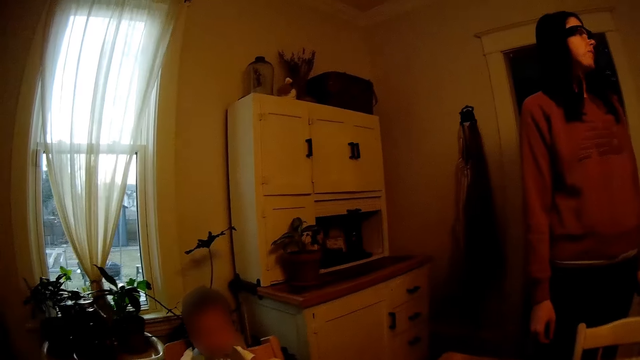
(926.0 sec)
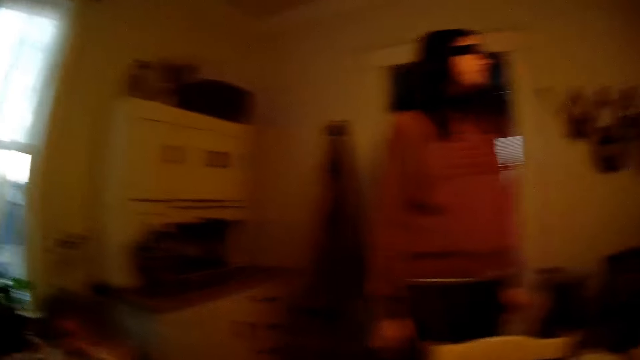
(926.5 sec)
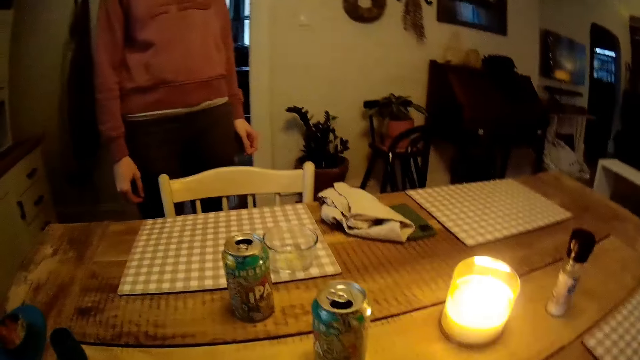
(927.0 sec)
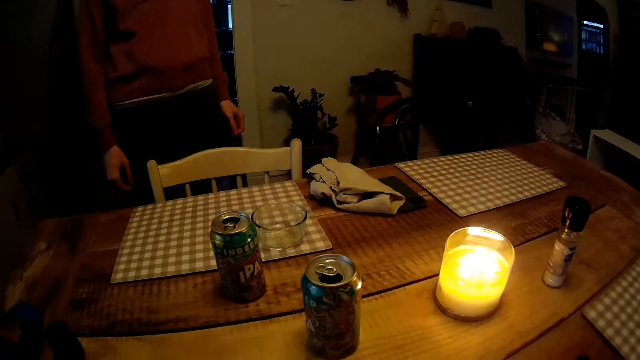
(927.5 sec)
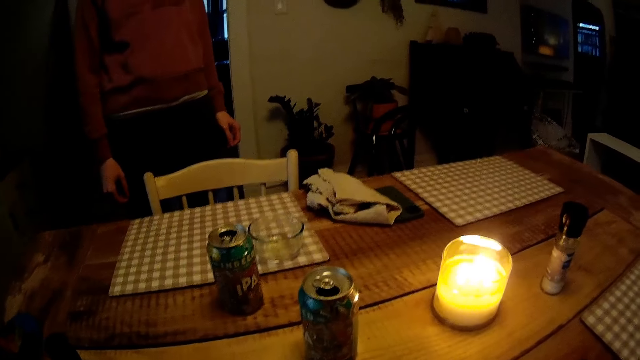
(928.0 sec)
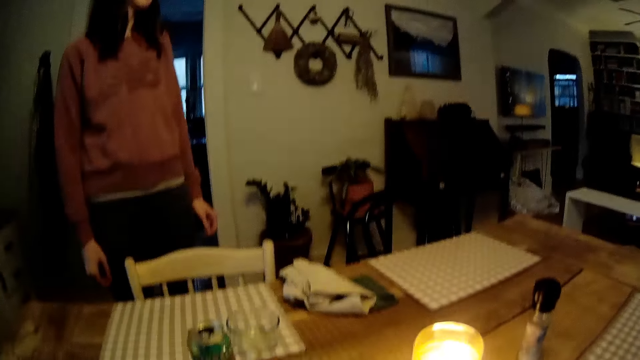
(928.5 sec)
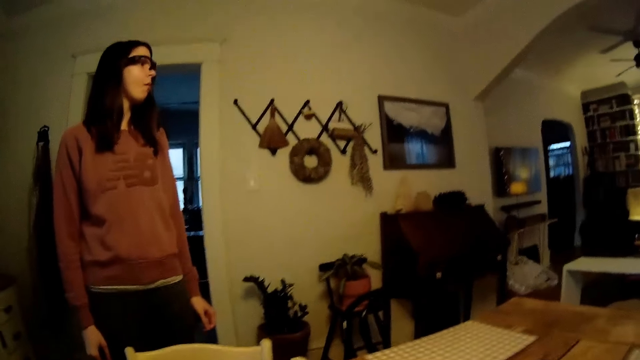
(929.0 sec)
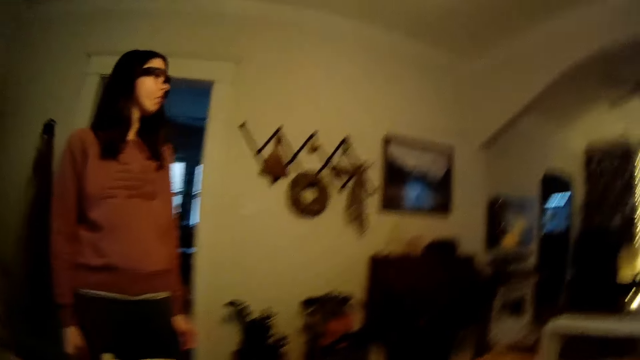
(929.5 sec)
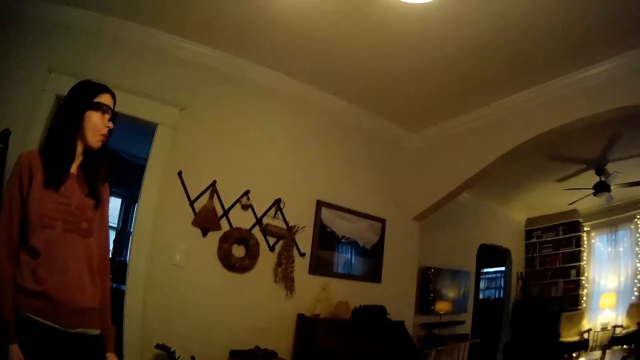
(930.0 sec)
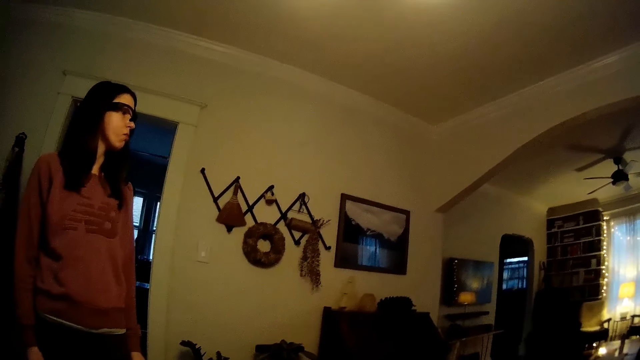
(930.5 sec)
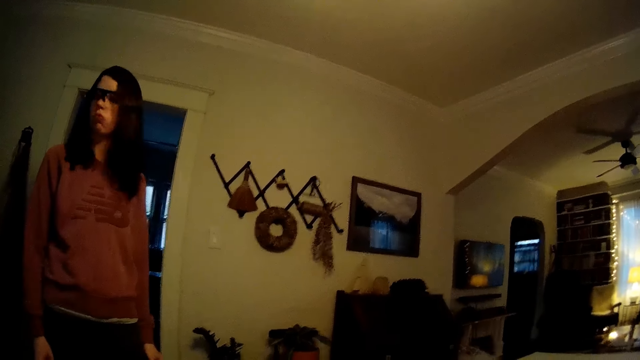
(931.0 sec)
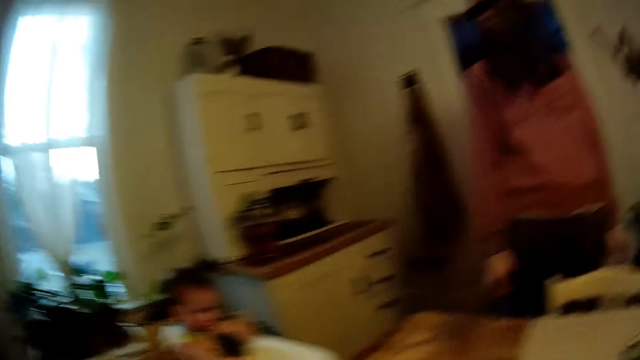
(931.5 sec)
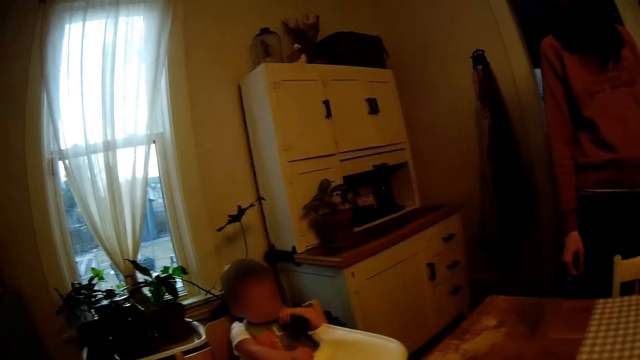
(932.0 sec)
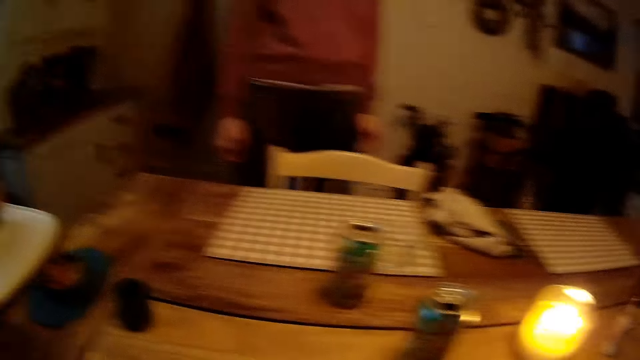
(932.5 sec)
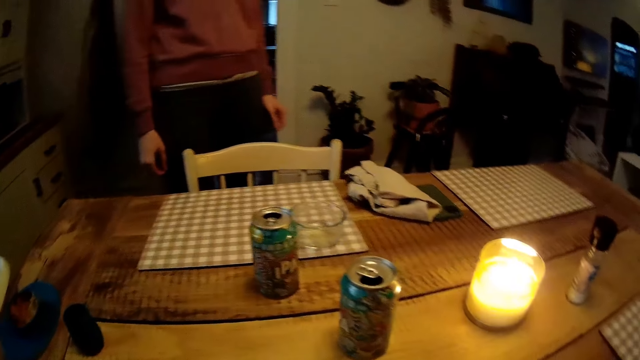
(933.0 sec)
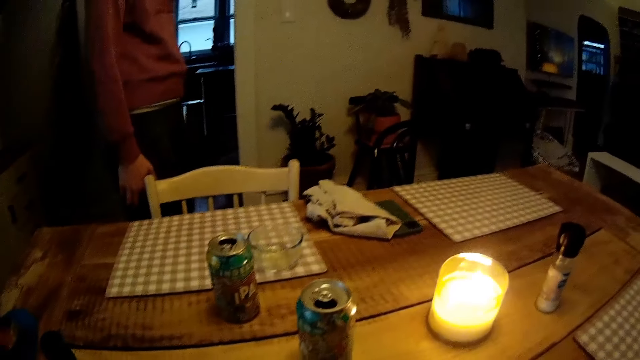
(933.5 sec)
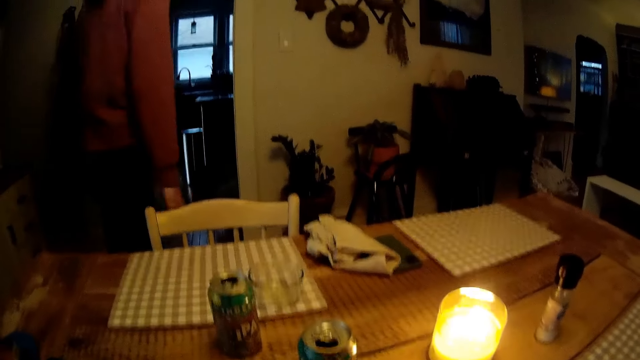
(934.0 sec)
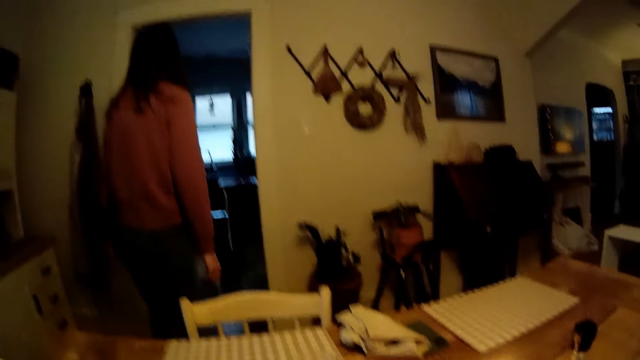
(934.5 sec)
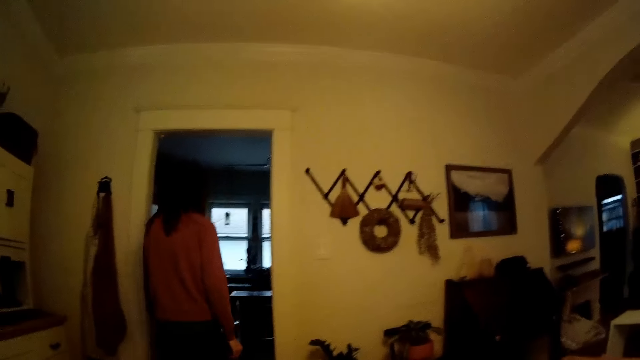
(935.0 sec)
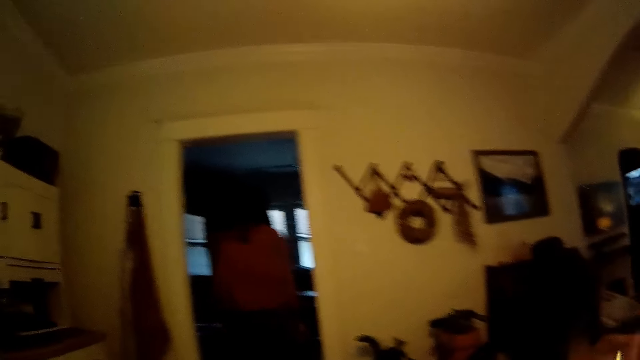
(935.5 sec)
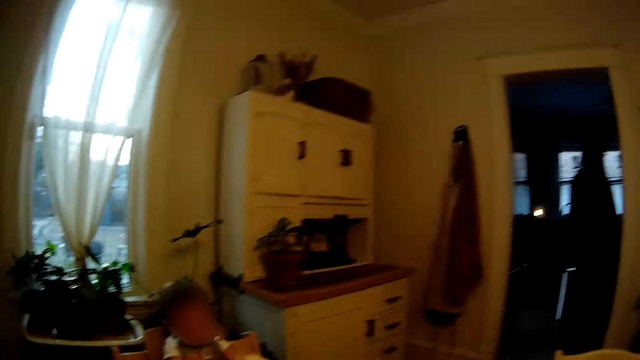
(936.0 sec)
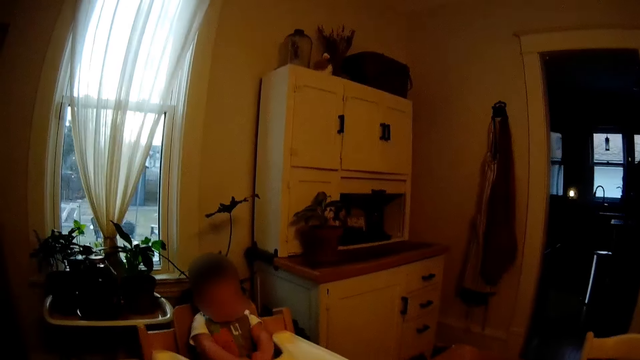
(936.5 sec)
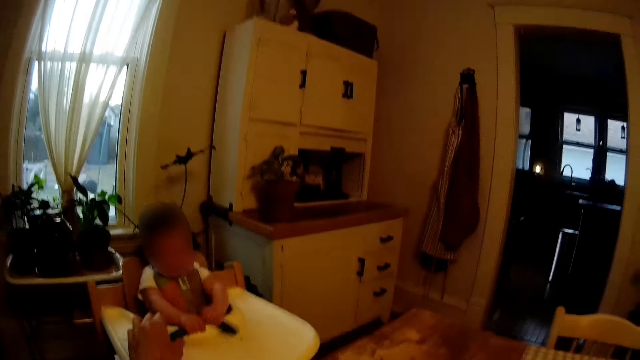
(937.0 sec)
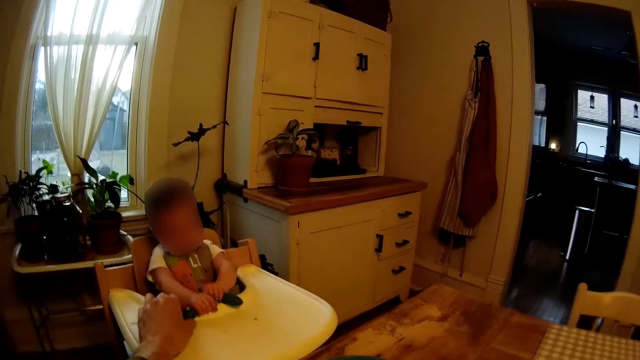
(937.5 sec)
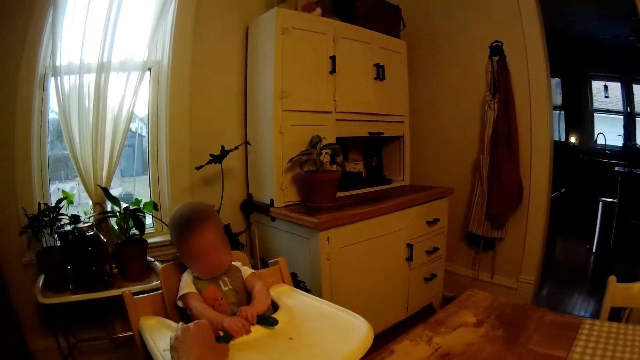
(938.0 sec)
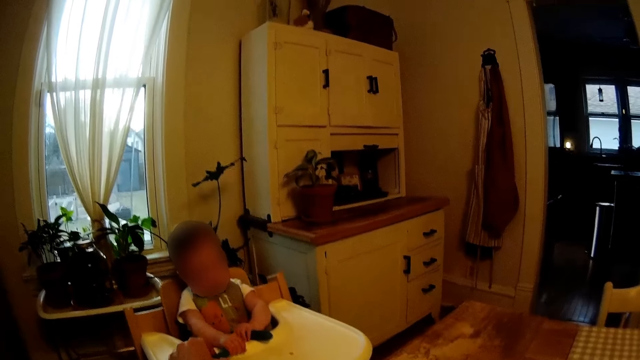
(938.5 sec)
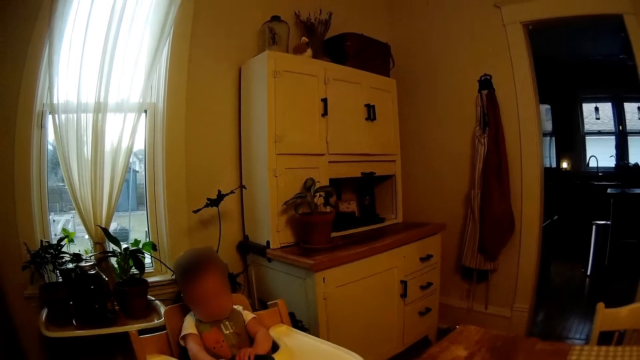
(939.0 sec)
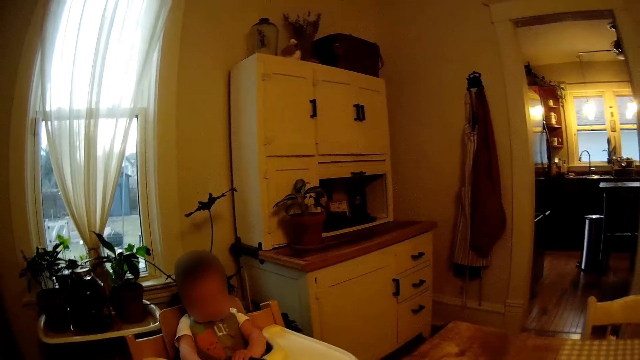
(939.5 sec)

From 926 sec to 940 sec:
The woman stands beside the chair. The woman walks from the dining area to the kitchen. The camera wearer interacts with the woman. The baby plays with the spoon in his left hand.

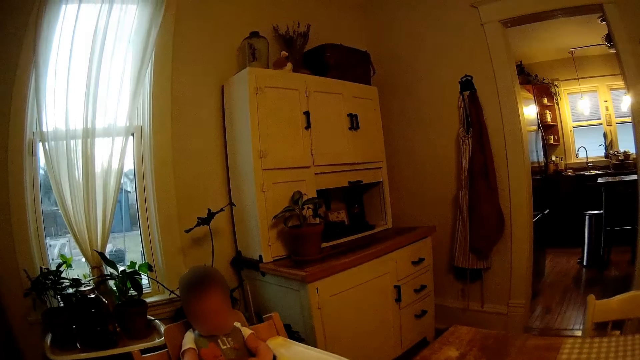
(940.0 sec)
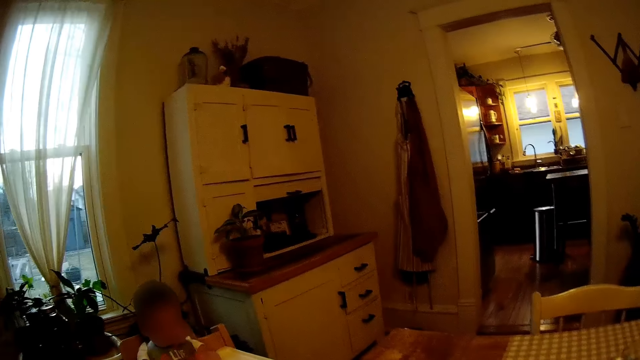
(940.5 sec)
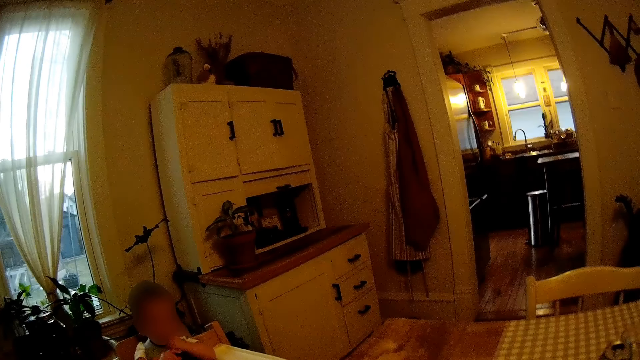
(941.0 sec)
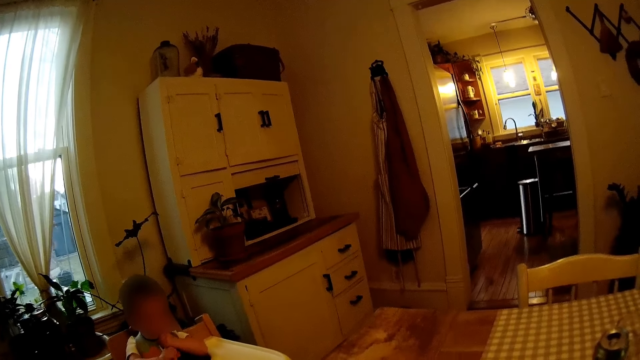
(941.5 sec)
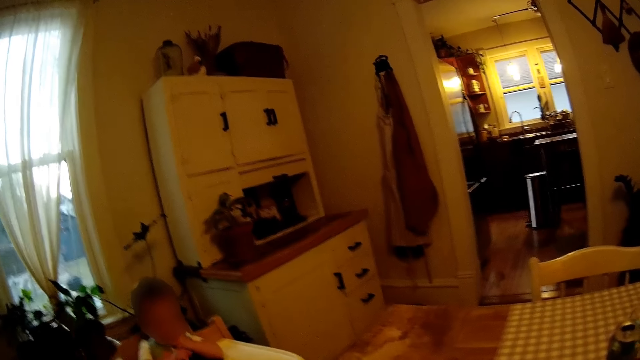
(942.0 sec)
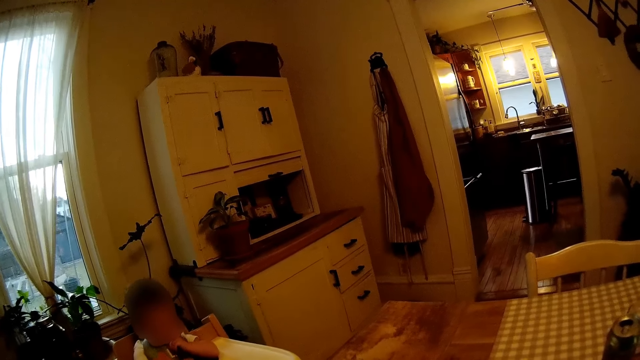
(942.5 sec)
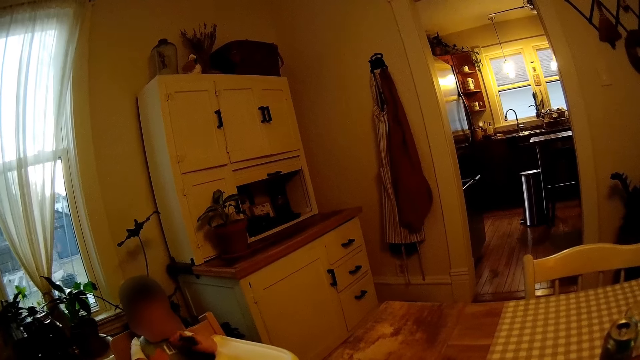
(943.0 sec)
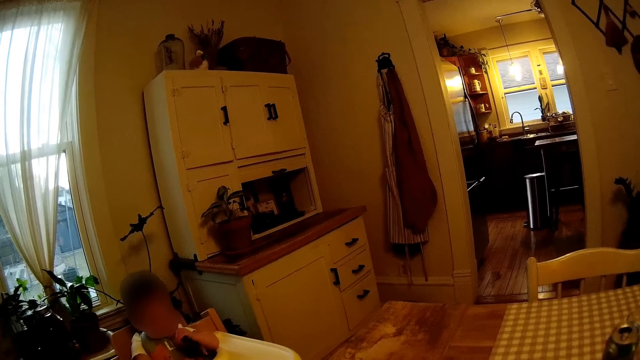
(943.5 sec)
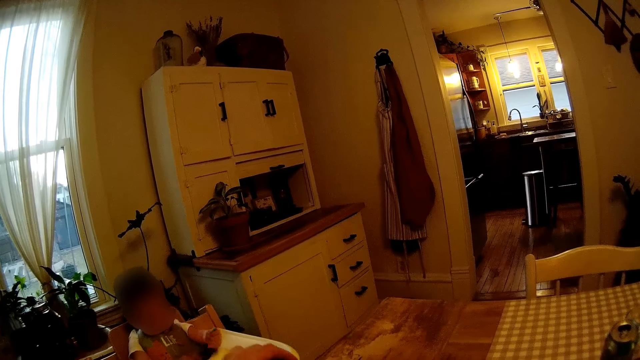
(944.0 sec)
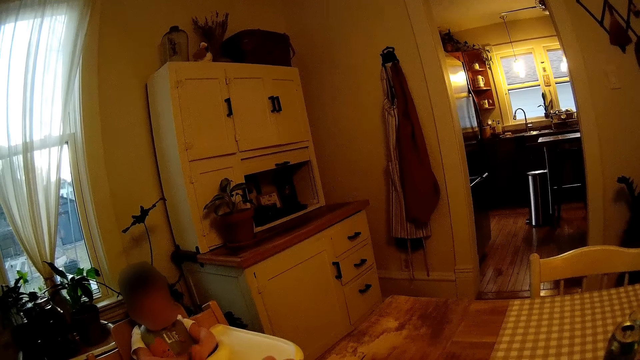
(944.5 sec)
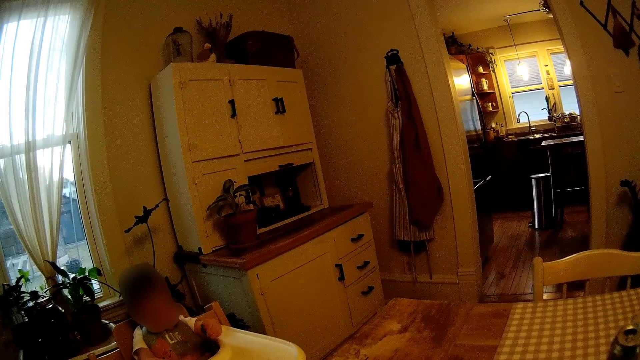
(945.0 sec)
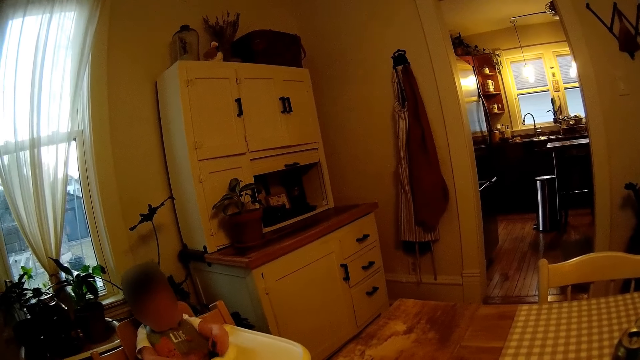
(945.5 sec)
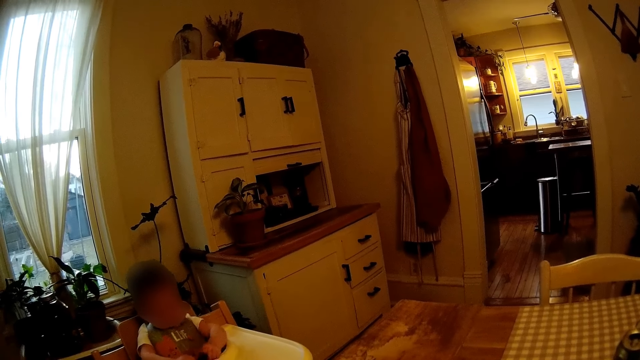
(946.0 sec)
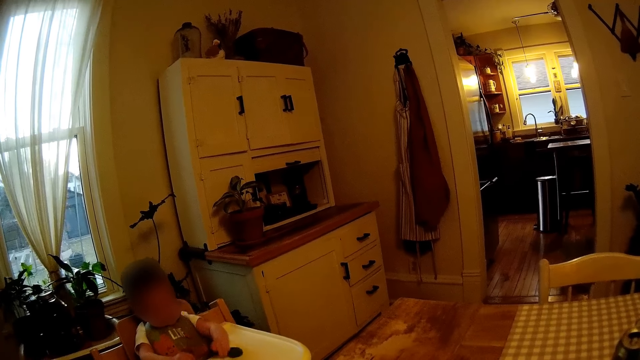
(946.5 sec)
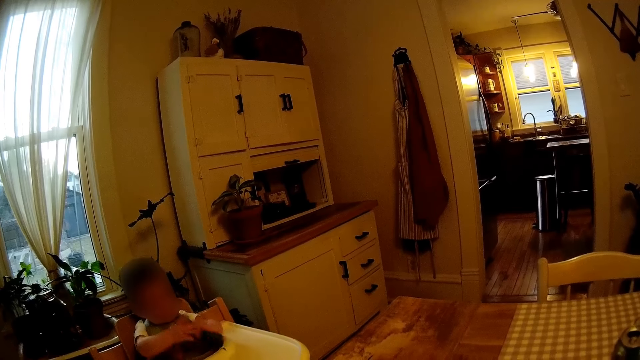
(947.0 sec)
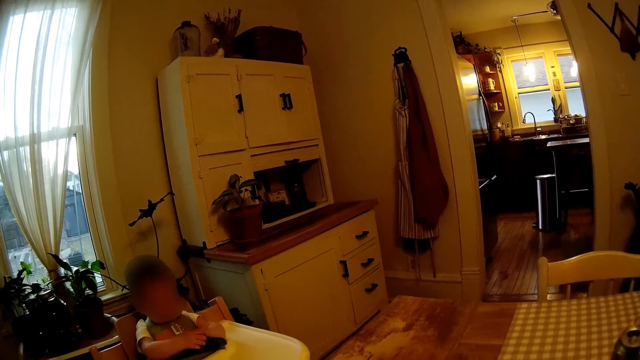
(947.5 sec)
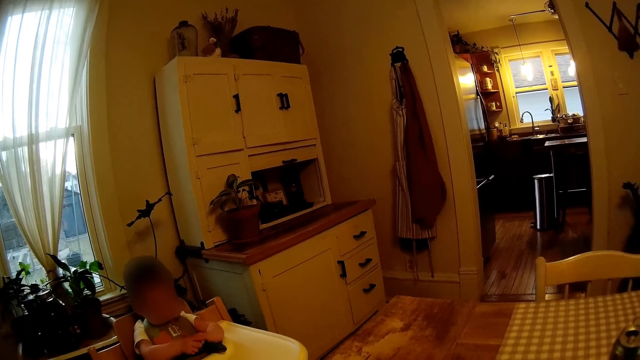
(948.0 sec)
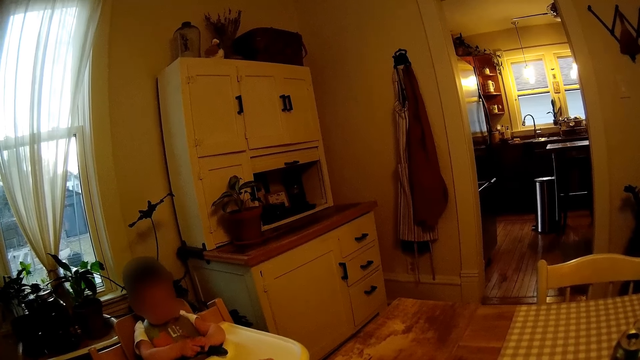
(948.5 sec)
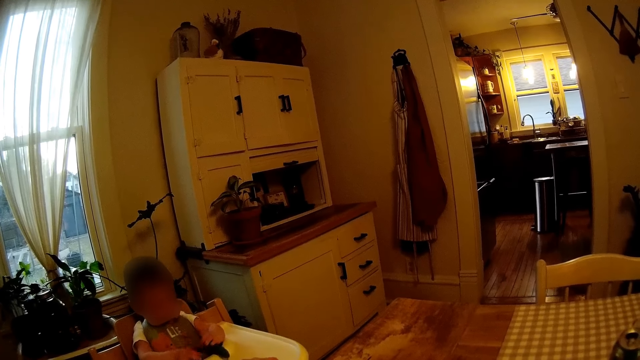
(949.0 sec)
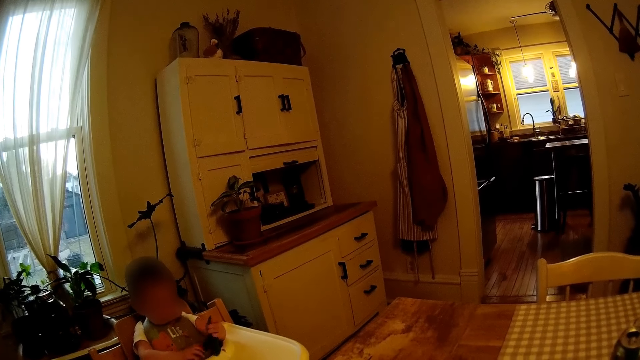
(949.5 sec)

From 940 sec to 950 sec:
The woman looks around the house.
